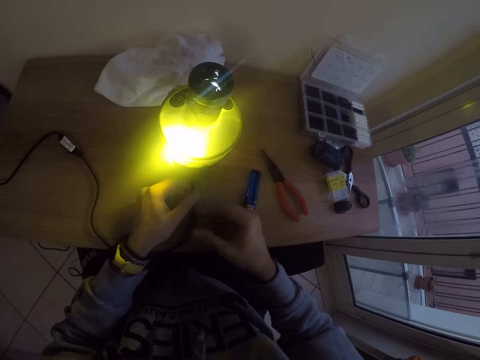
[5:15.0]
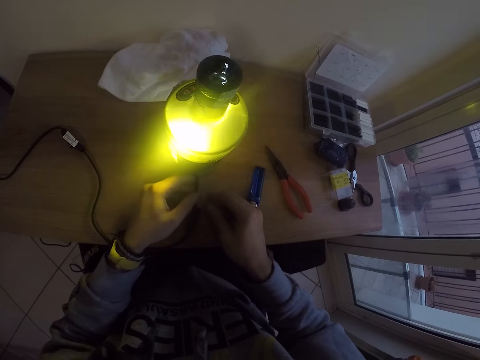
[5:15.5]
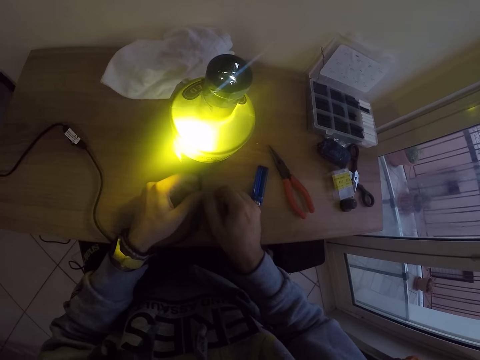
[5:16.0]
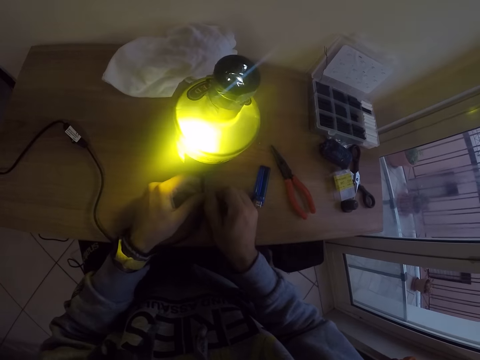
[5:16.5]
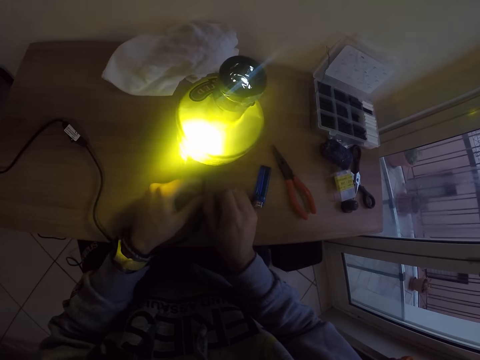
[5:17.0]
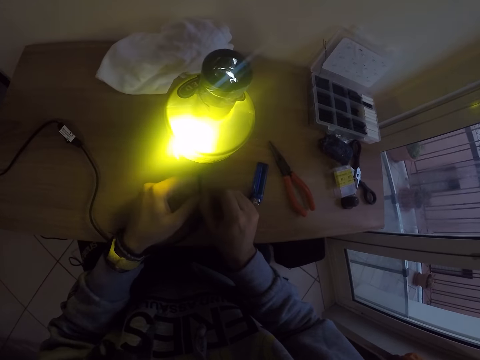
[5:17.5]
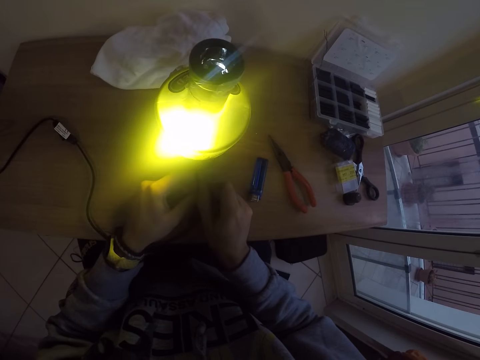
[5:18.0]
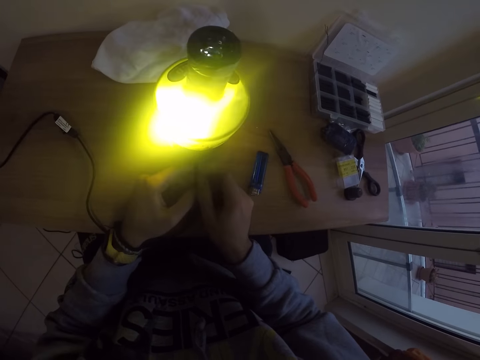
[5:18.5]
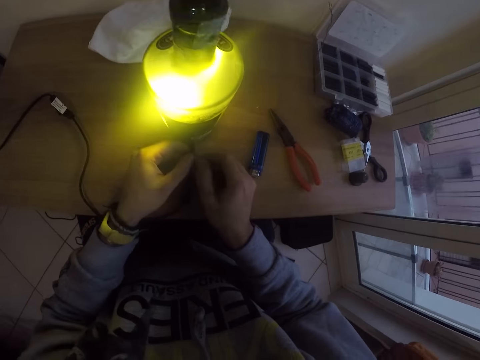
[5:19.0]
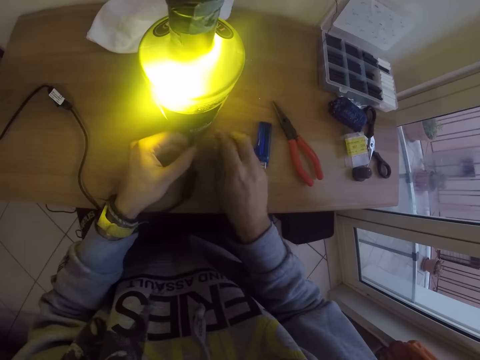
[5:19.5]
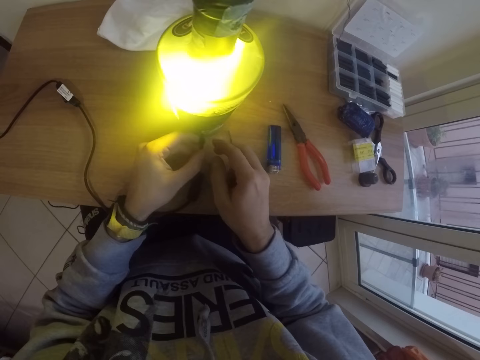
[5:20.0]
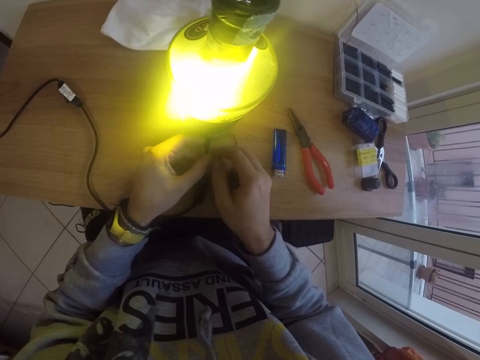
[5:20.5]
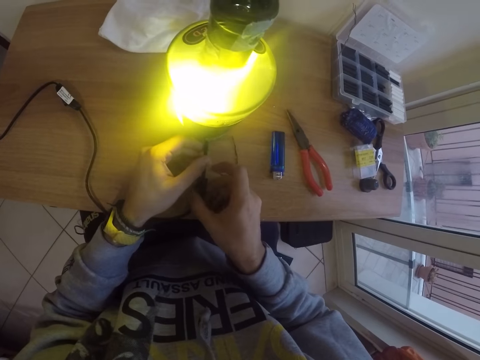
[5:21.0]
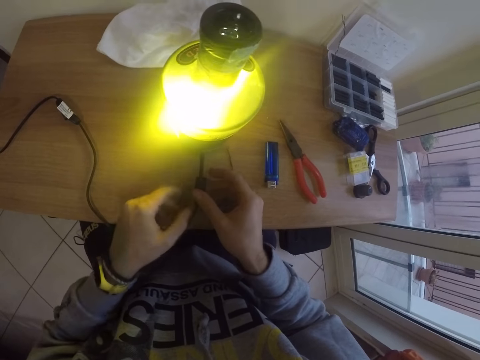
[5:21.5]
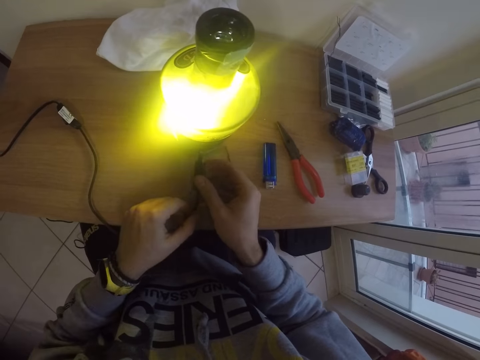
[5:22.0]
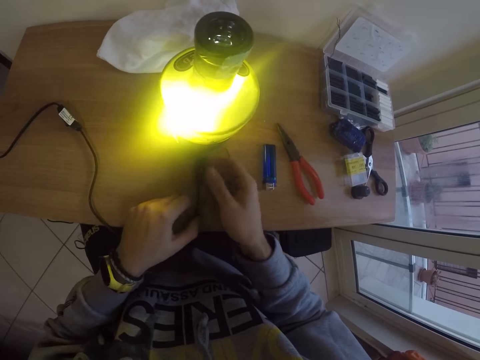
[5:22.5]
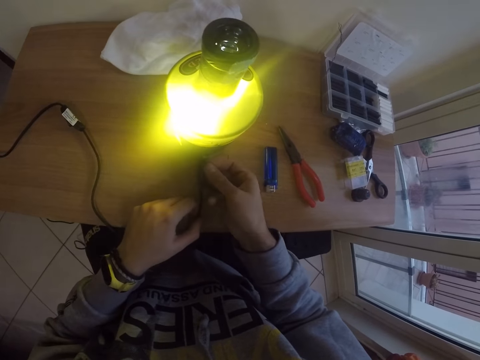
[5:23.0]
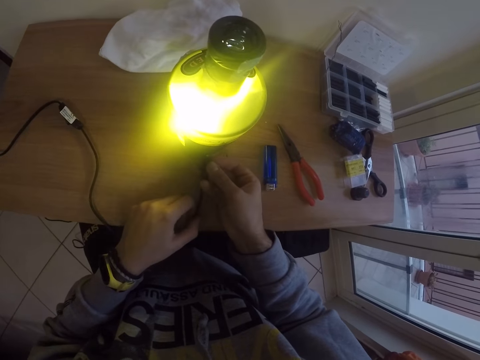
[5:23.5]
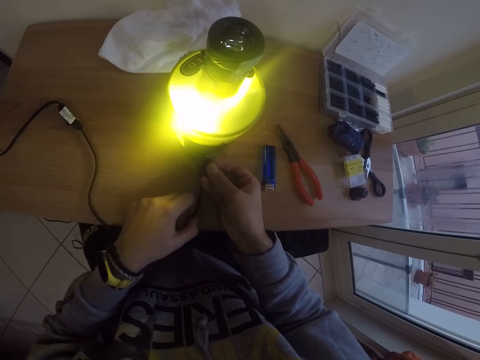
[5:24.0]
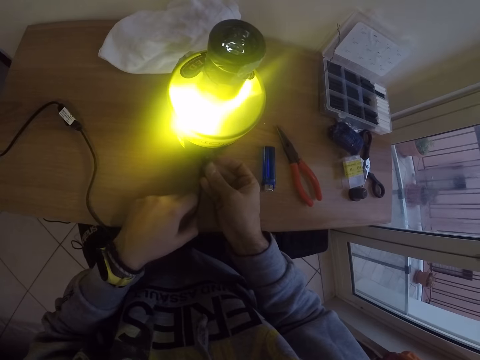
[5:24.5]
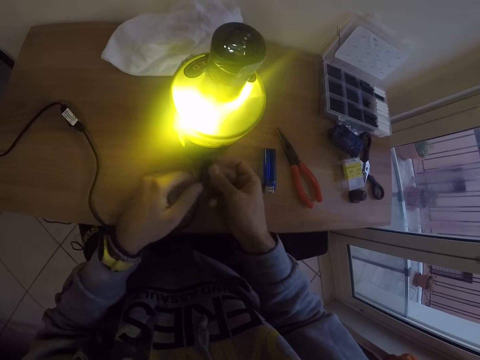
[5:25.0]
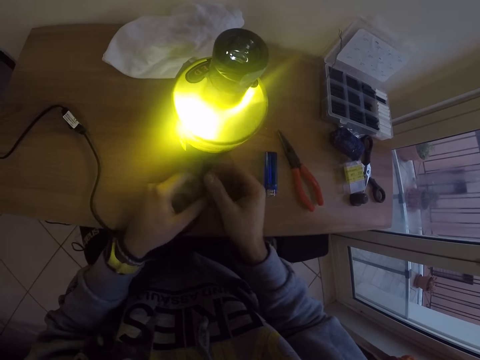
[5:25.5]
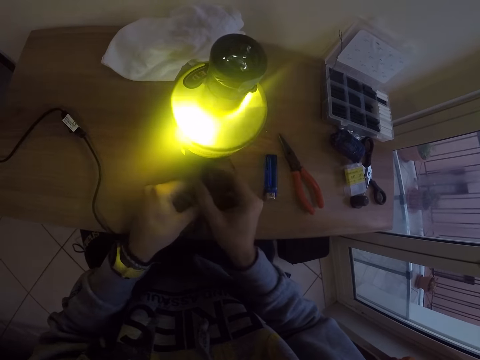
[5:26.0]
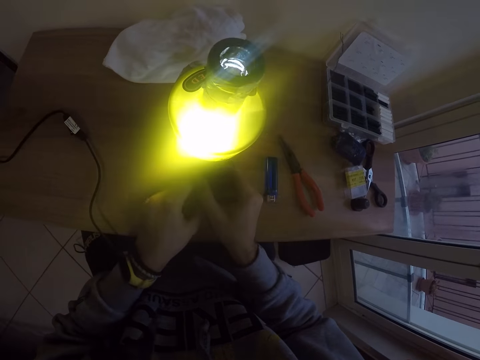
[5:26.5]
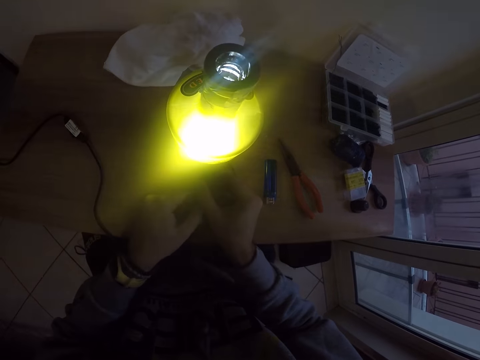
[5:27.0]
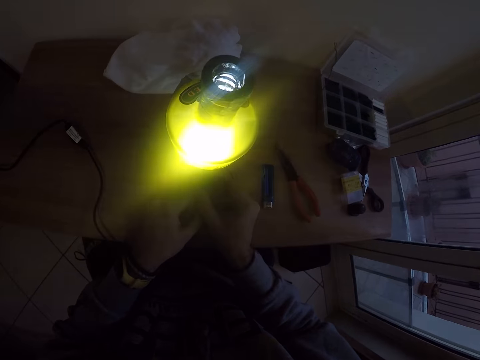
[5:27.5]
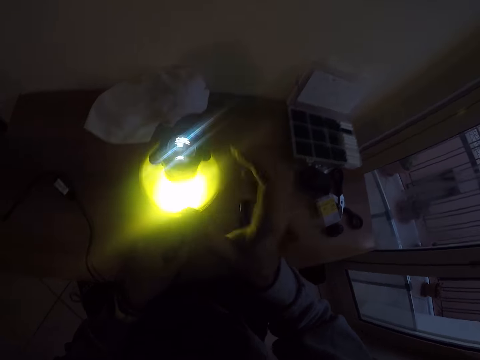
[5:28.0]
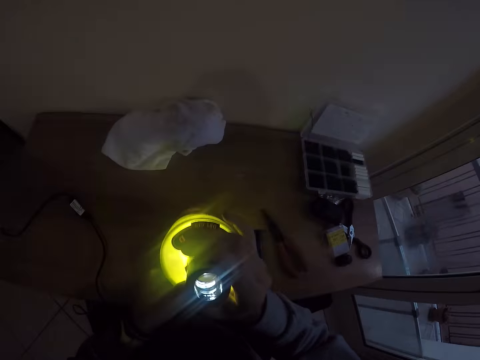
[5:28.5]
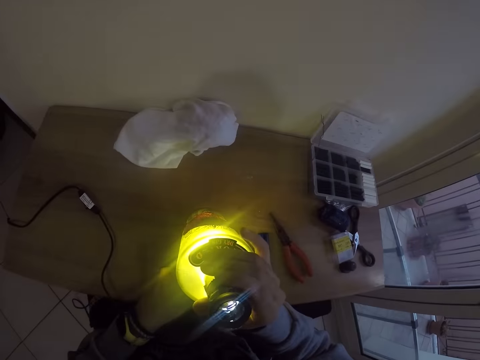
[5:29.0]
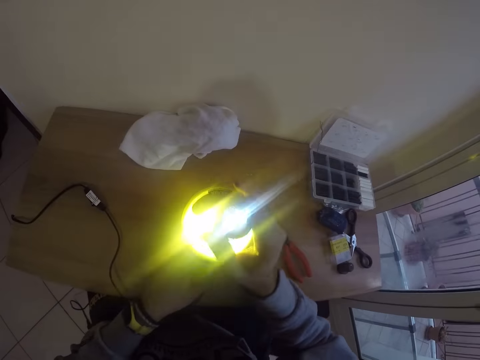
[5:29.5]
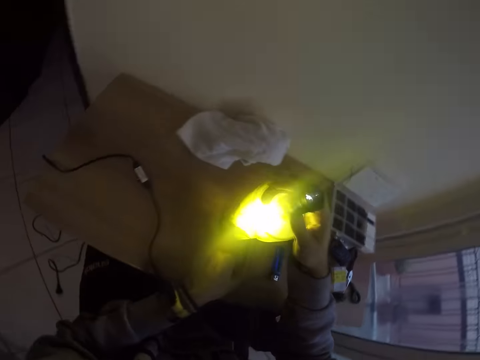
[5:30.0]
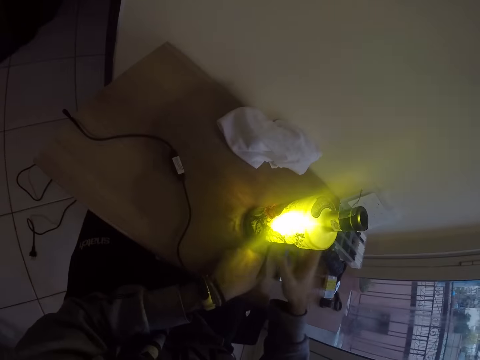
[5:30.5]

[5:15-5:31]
The camera wearer places the bendable wire on the desk with his right hand. He pushes the cable inside the bottle lamp with both hands. He holds the cable. He removes his hand from the cable. He holds the cable. He adjusts the cable on the lamp. He repositions his hand on the cable. He pushes the cable inside the bottle lamp with his left hand. He holds the bottle lamp on the desk with his right hand. He tilts the lamp. He lowers the lamp. He removes his hand from the lamp. He pushes the cable inside the bottle lamp with both hands.

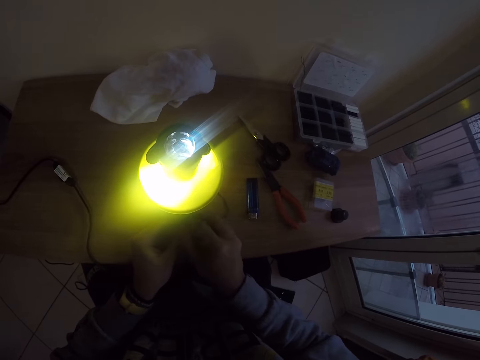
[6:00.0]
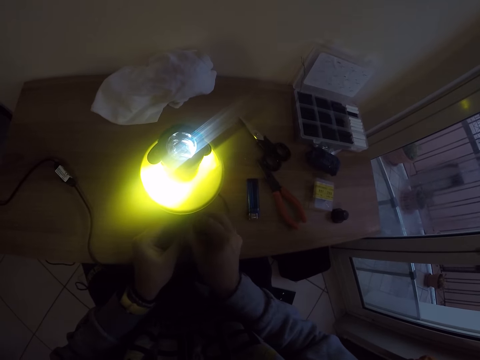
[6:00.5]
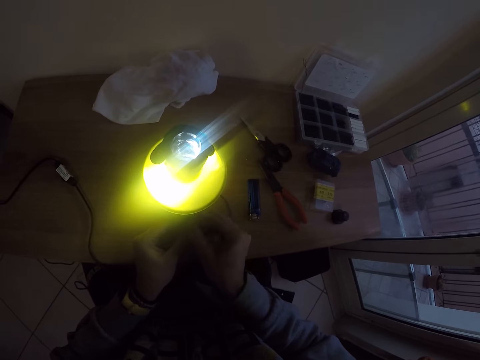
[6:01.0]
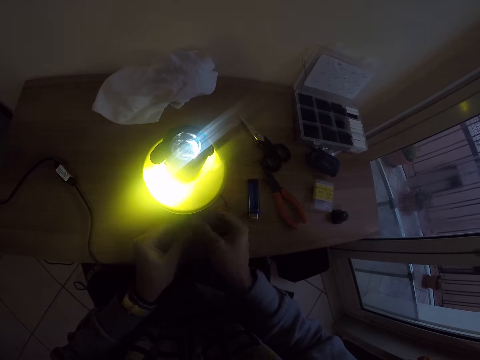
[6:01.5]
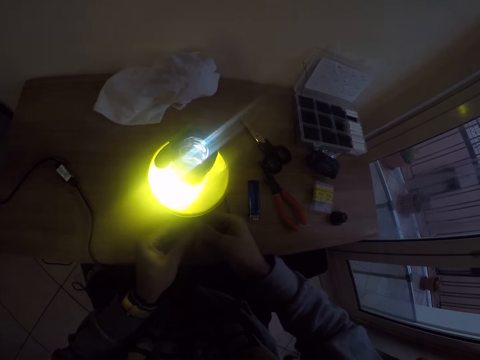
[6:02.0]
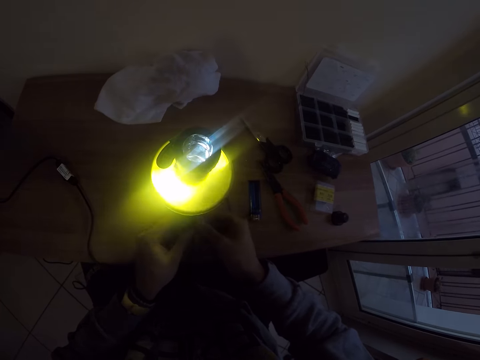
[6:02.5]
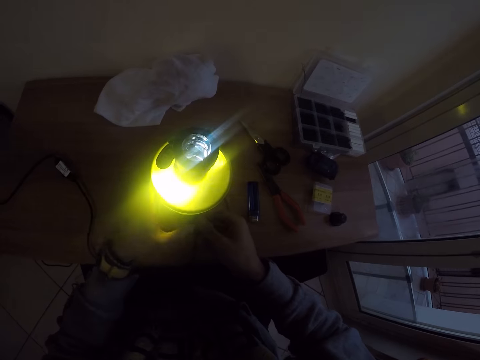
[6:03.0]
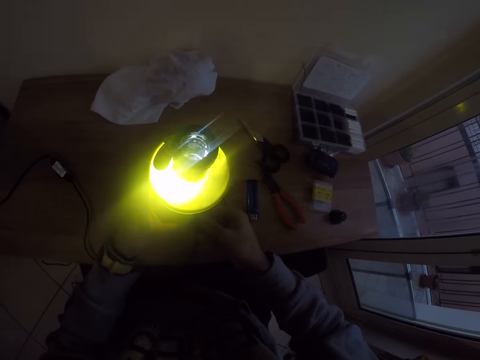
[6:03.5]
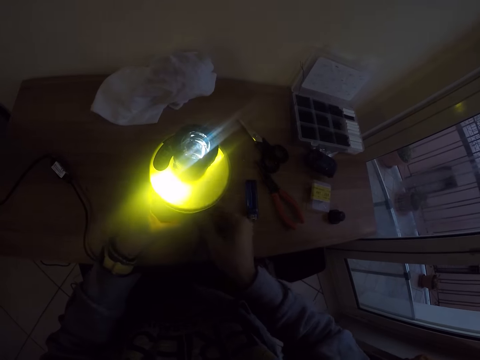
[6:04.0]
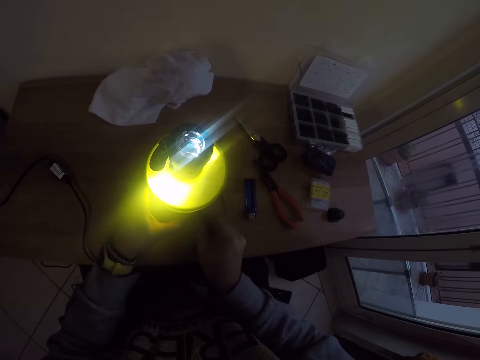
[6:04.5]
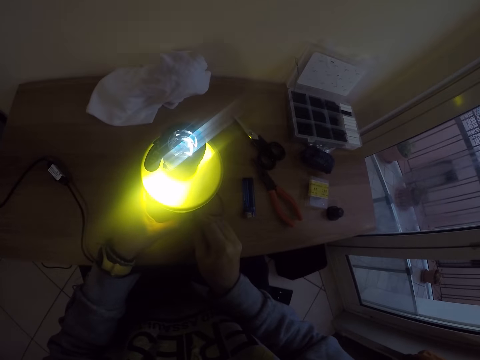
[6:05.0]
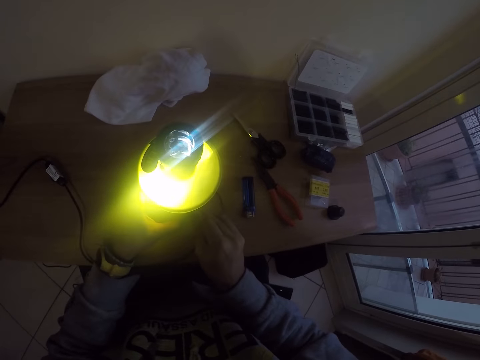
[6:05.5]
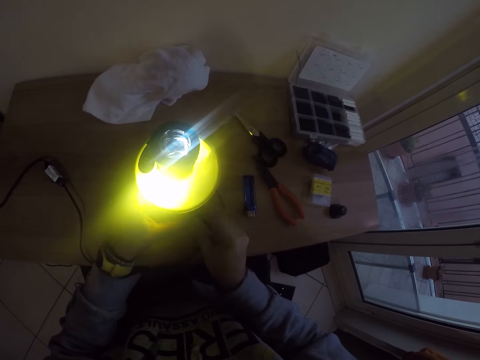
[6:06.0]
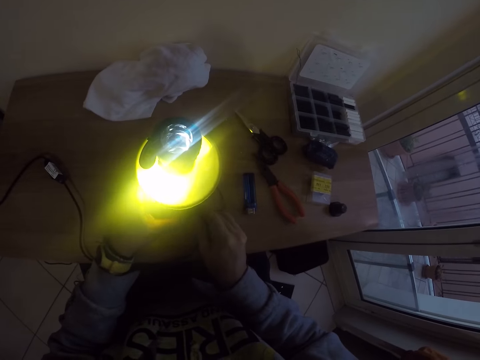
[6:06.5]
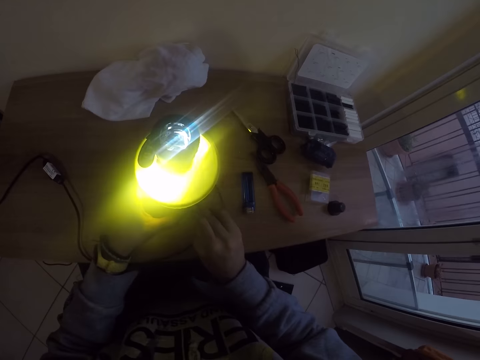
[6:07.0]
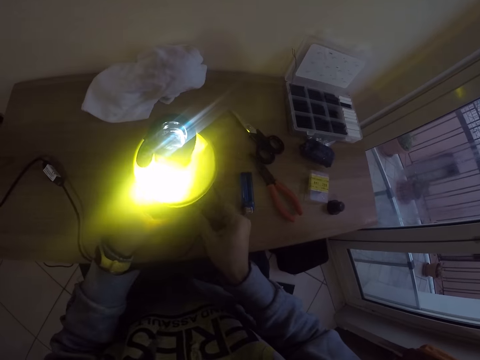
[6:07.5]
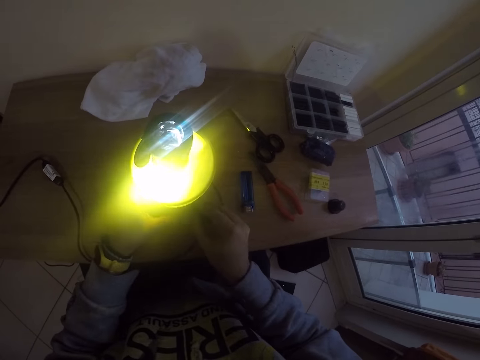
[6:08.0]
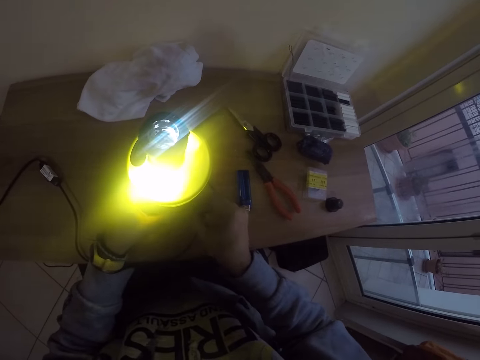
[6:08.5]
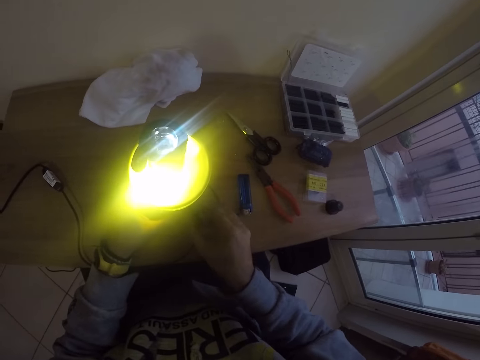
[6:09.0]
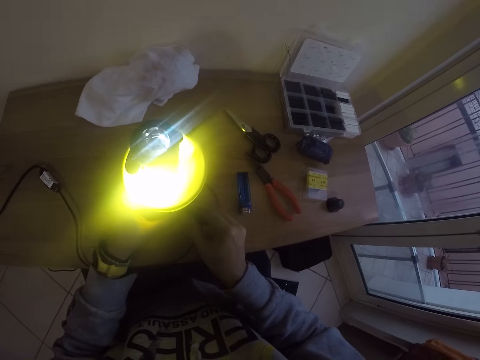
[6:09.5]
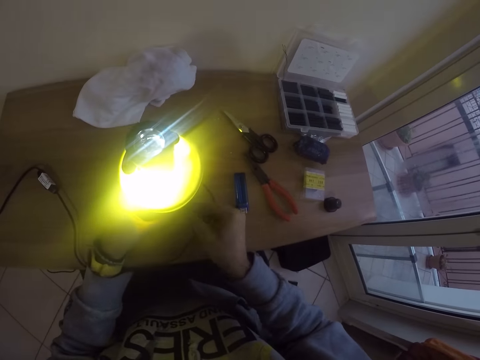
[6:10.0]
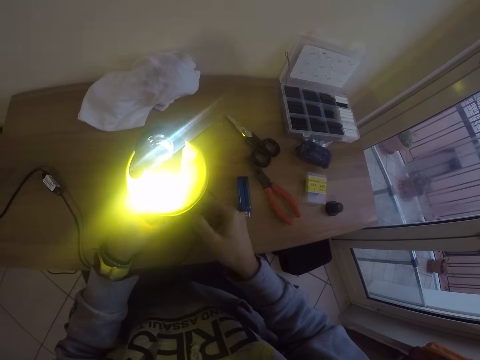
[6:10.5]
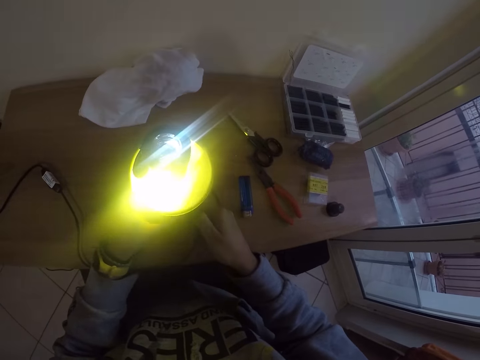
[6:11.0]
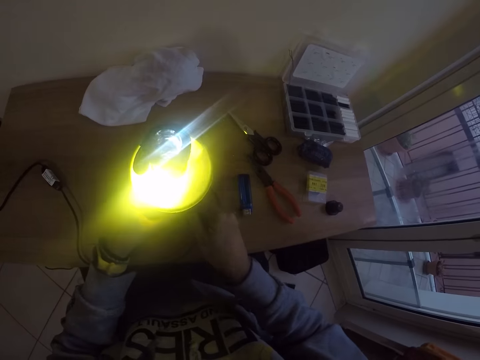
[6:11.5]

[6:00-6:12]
The camera wearer holds the bottle lamp on the desk with his left hand. He pushes the cable inside the bottle lamp with his right hand.
